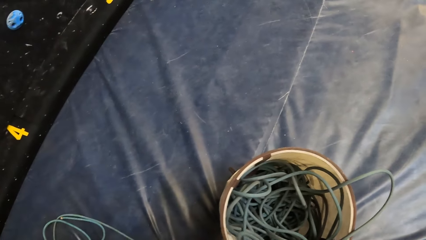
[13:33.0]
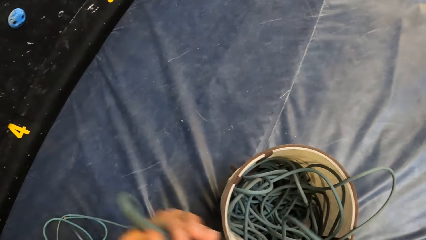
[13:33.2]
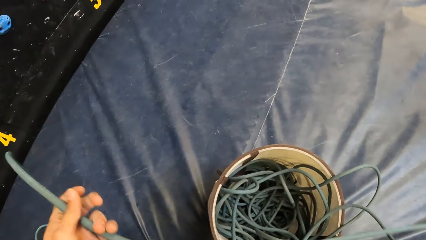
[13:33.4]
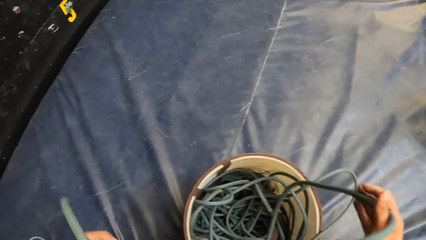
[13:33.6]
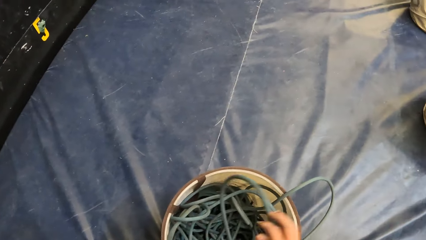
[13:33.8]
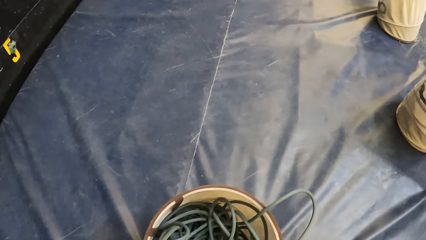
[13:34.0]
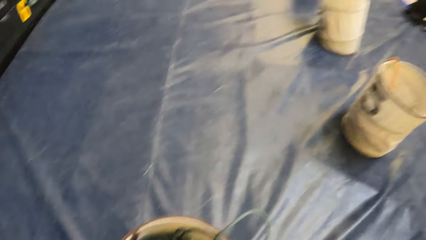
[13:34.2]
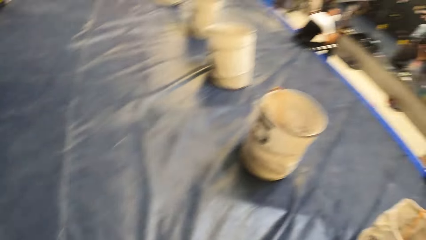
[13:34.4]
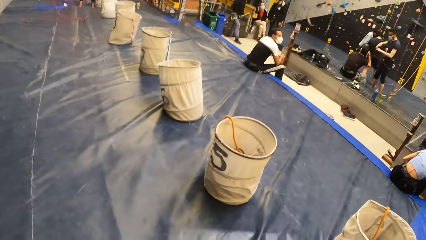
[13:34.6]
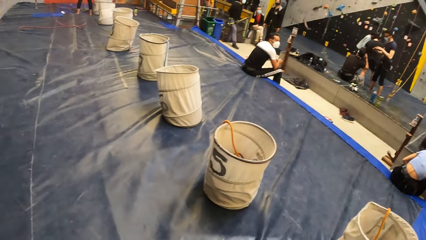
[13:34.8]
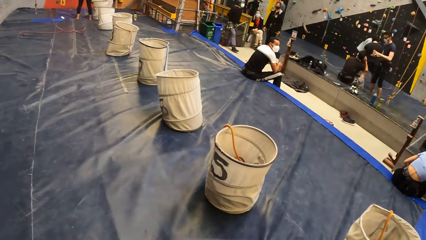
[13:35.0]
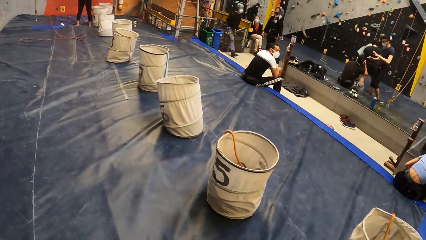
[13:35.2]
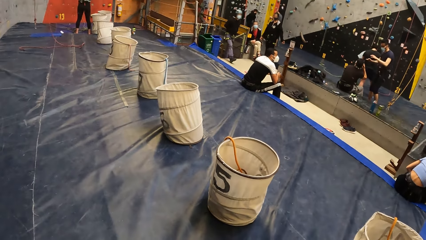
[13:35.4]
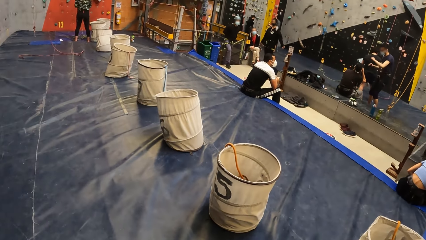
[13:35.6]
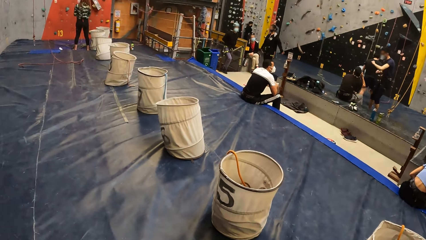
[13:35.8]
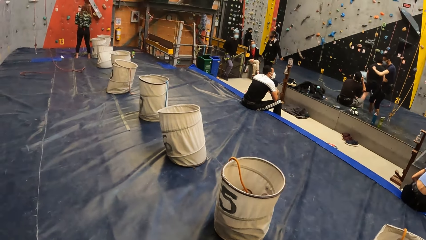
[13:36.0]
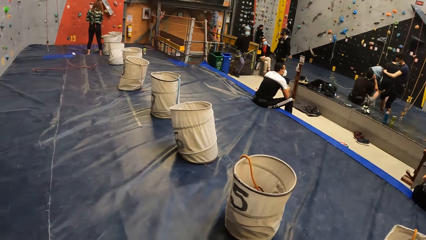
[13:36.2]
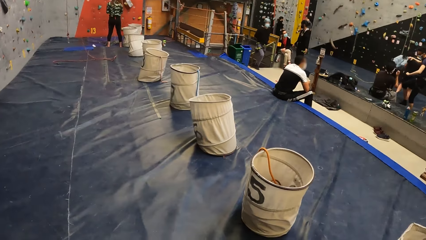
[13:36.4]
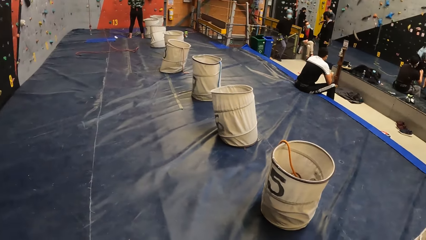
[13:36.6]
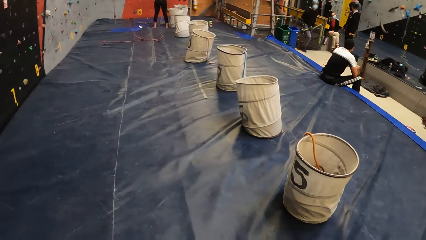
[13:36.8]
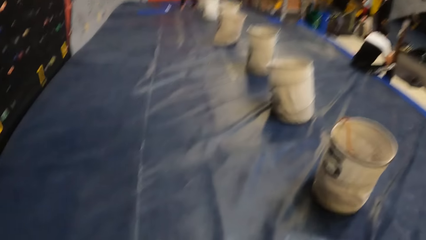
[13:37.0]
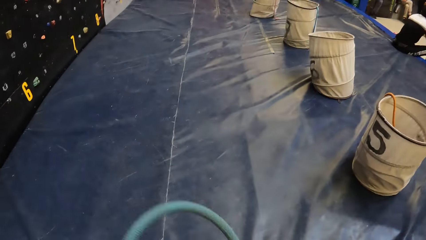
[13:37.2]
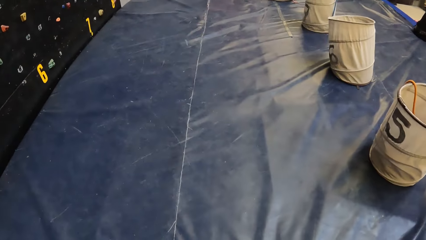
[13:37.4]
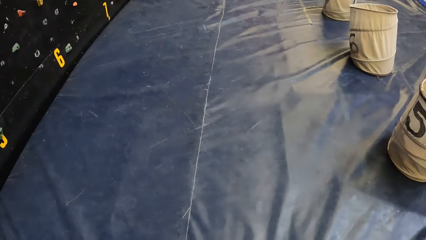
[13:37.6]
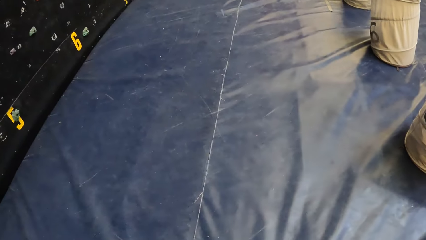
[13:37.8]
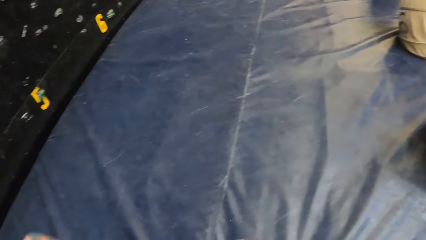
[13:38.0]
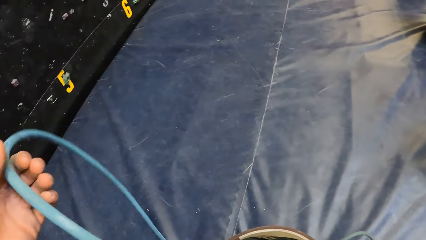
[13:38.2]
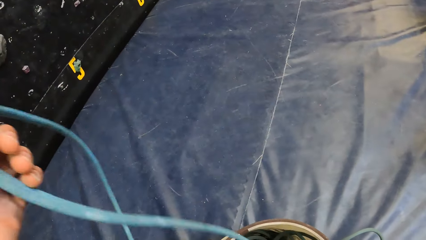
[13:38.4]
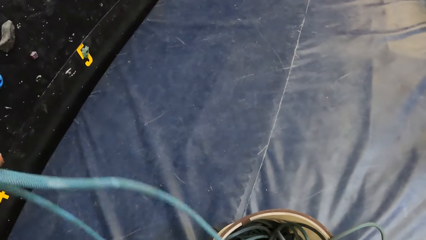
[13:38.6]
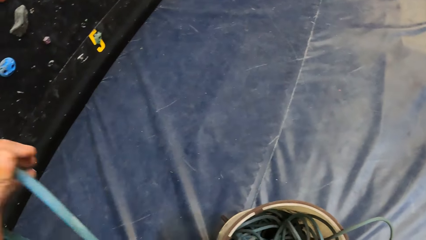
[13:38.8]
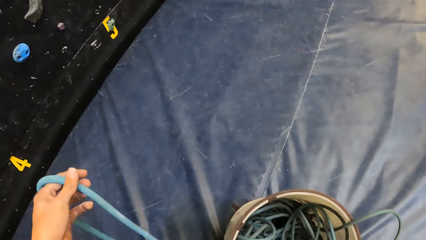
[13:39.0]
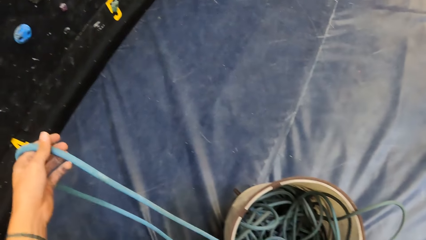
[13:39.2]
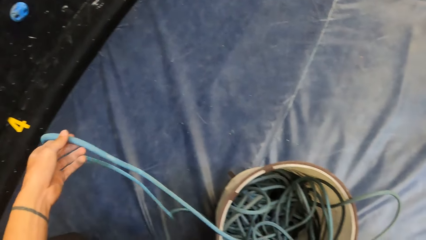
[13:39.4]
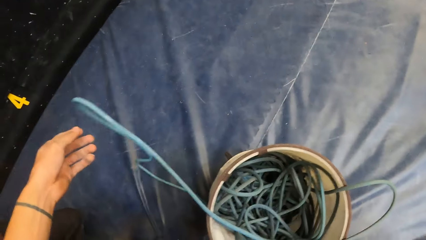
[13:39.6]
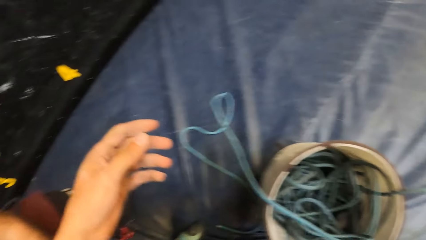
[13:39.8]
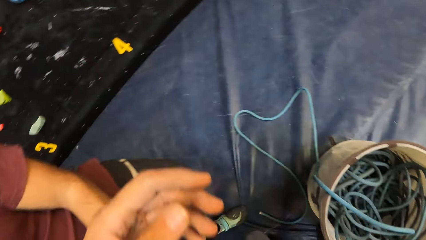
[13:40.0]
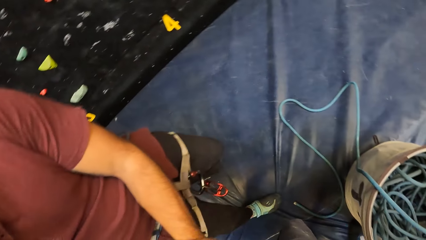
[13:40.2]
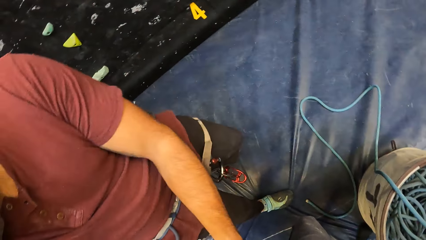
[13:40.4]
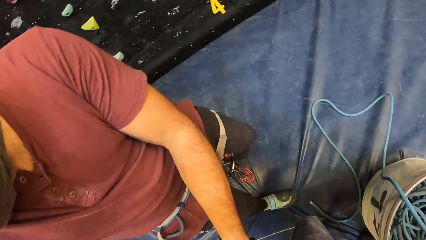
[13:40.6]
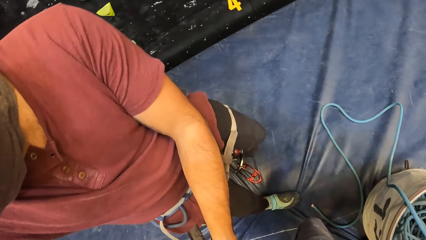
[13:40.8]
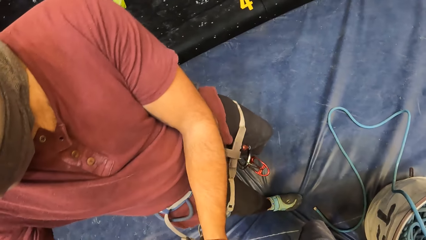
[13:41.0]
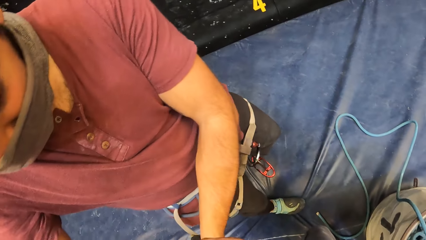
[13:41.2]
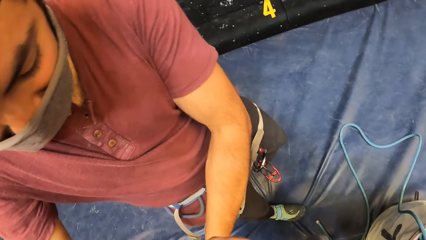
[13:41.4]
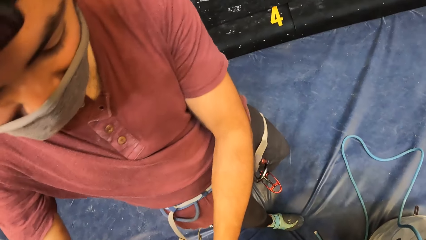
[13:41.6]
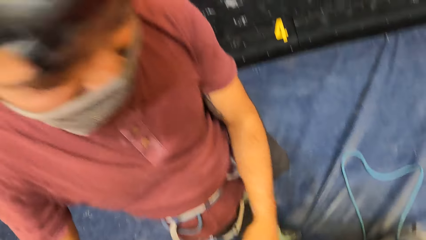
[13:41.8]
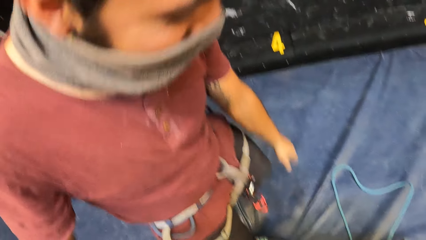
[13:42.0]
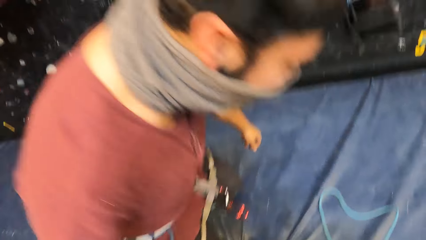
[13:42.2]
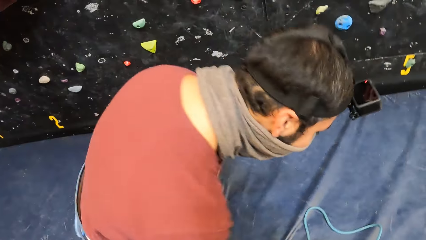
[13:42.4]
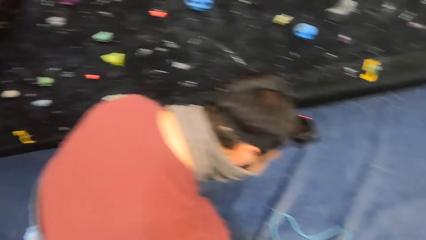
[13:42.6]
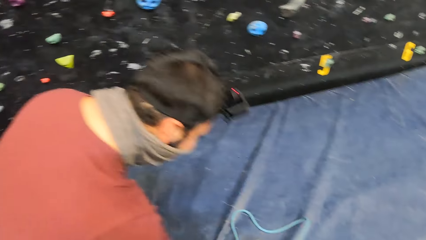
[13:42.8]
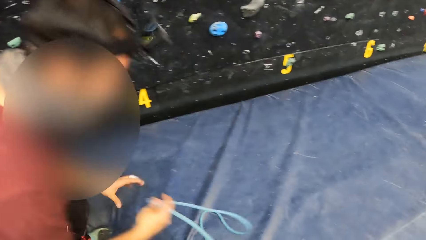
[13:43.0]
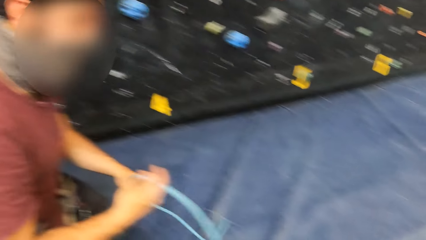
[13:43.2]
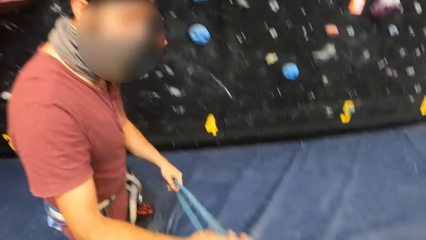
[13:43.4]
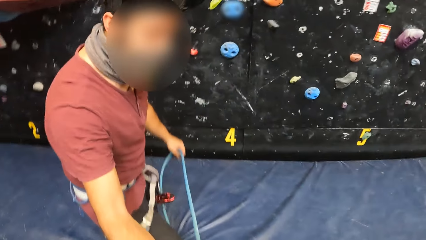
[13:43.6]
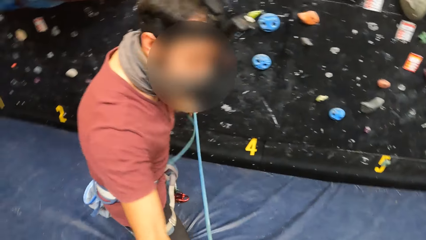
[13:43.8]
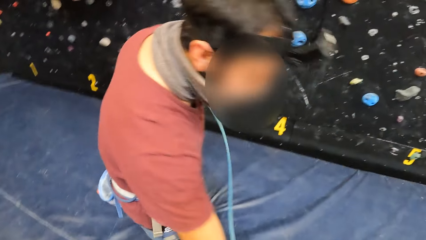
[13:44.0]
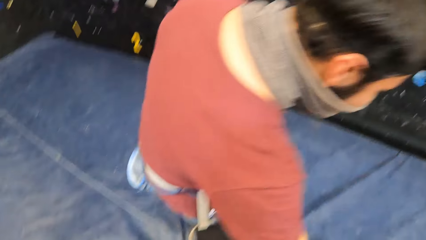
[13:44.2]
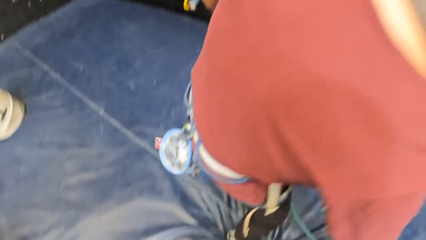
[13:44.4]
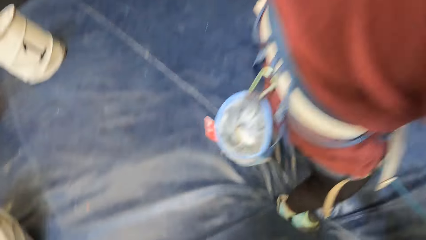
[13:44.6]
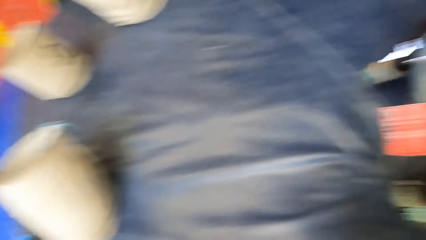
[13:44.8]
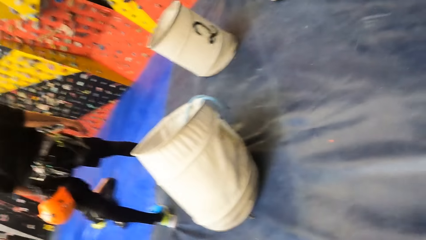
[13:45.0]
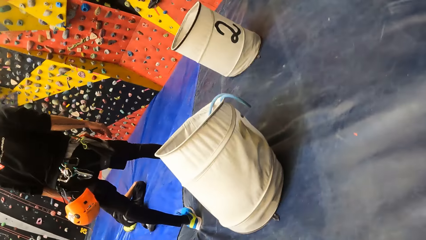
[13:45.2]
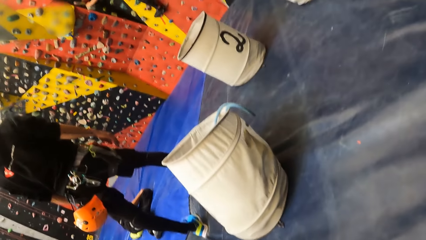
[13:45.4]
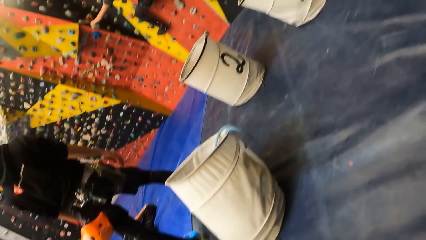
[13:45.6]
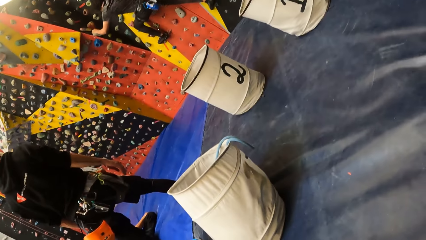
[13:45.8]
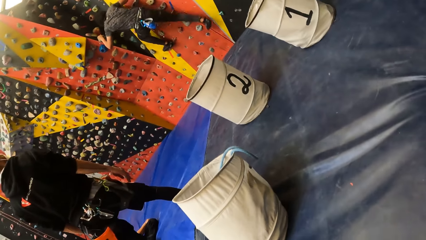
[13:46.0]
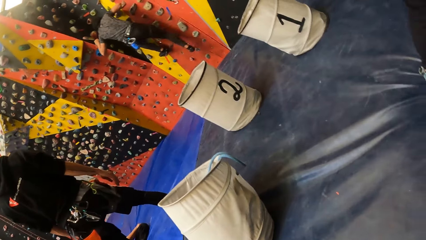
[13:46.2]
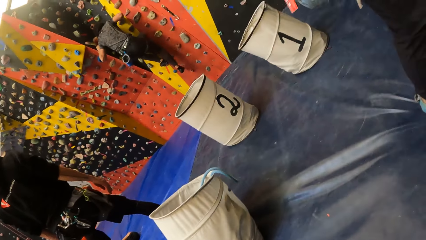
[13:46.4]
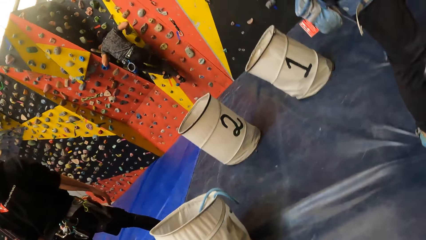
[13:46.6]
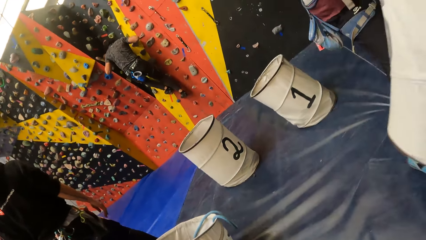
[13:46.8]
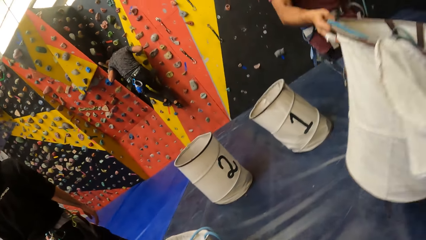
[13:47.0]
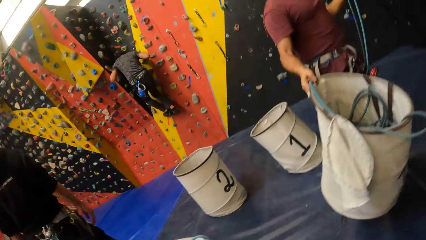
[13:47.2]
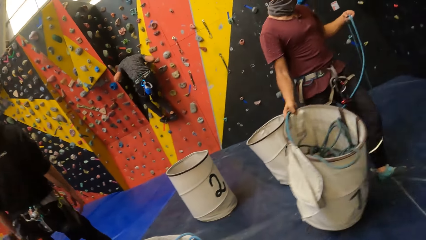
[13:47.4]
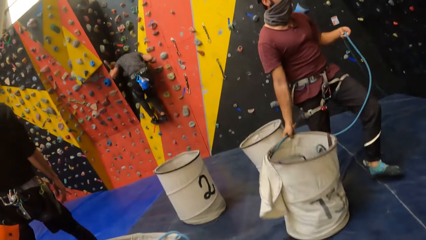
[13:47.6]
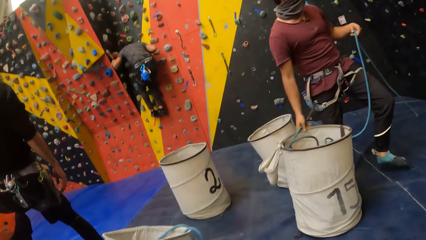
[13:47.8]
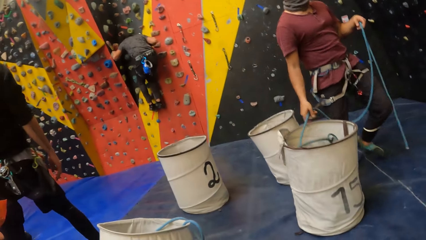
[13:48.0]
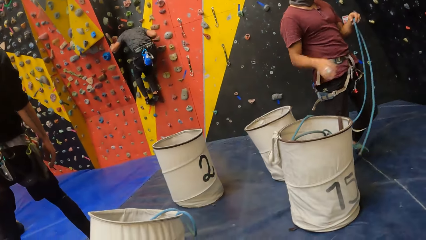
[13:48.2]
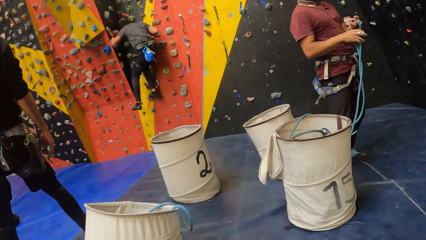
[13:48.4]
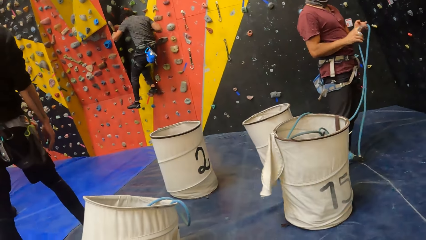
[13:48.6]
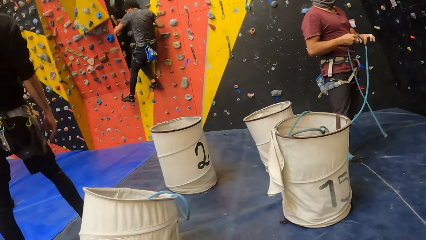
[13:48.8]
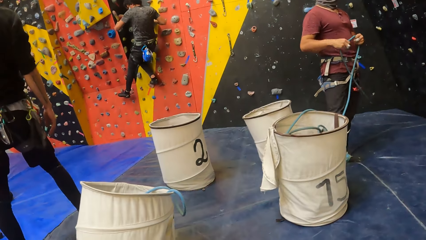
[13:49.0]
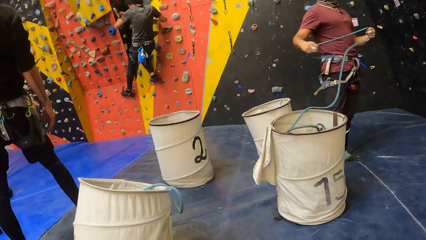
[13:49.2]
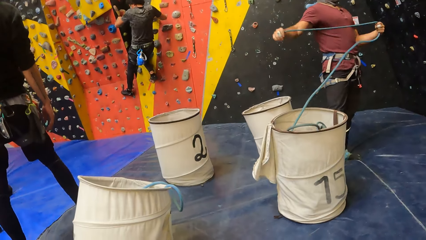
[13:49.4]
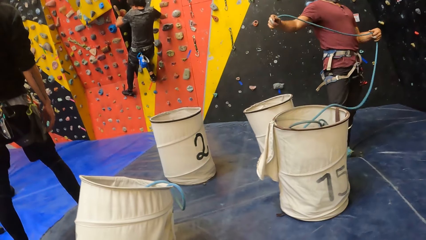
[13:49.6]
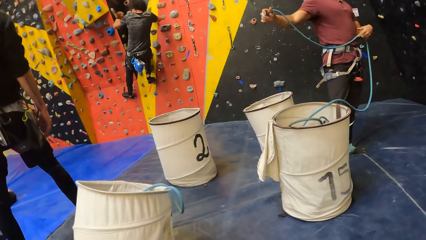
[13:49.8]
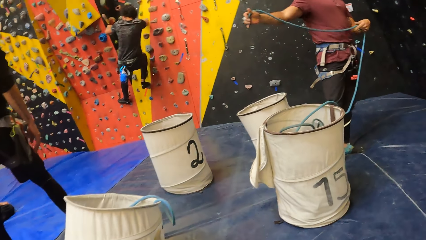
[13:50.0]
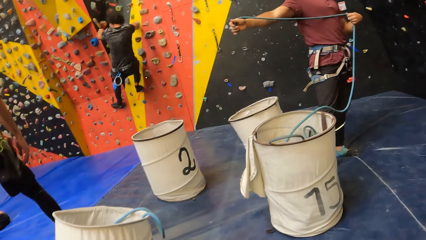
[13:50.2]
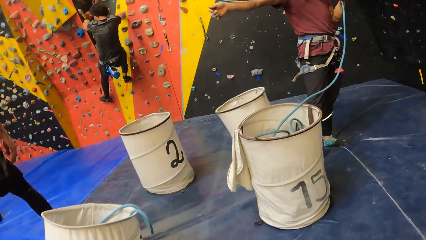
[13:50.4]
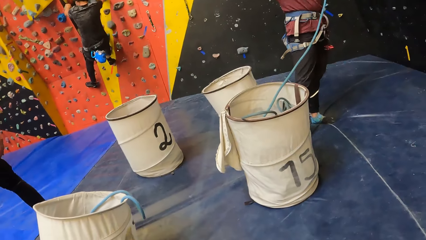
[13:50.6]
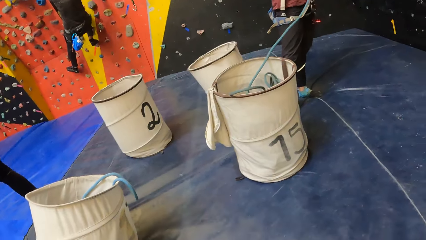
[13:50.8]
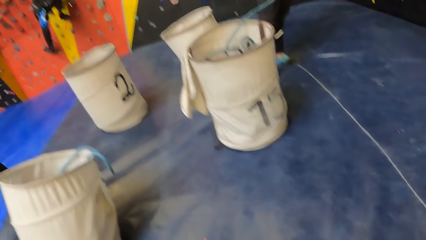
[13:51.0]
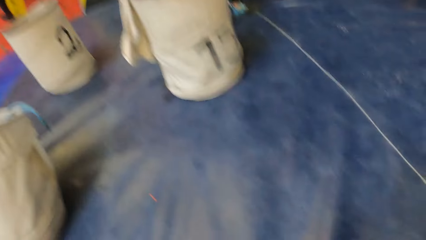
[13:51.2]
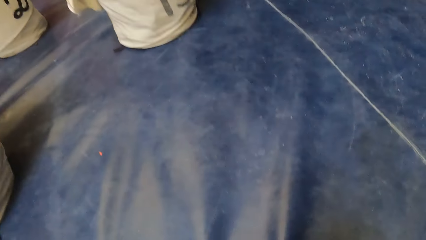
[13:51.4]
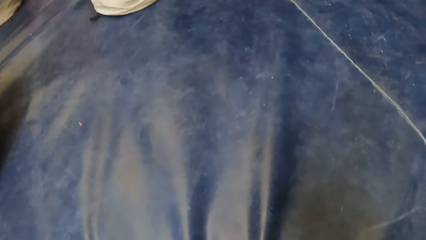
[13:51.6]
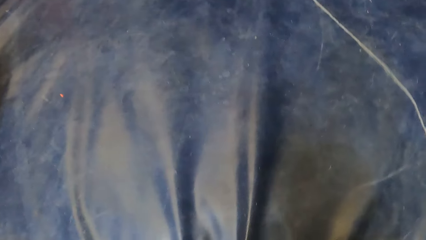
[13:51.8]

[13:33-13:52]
The camera wearer moves the rope. They look at the man. They look around. Another man holds a bucket in the right hand and drops the bucket in the right hand on the floor. The other man pulls the rope with the right hand and adjusts the rope. The camera wearer looks around.
